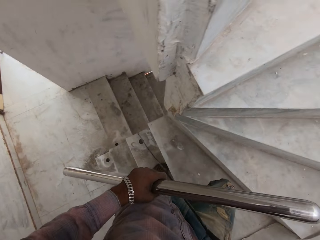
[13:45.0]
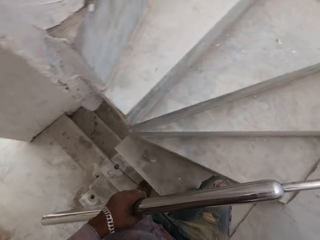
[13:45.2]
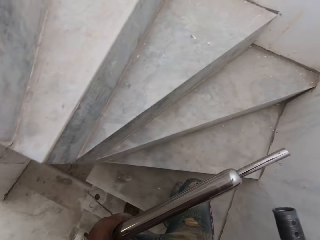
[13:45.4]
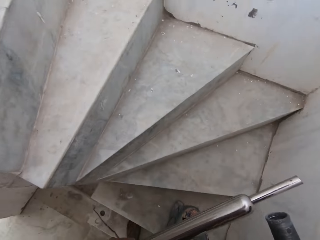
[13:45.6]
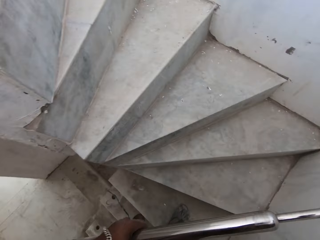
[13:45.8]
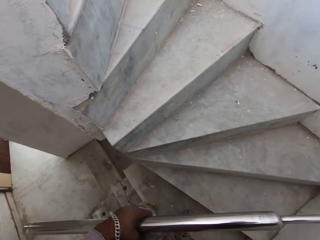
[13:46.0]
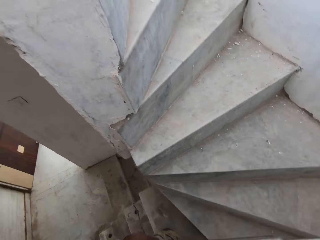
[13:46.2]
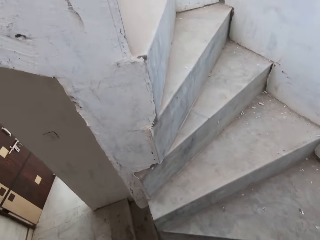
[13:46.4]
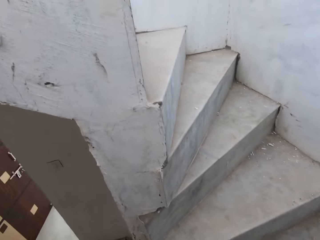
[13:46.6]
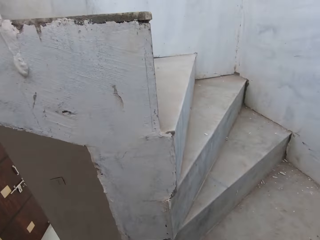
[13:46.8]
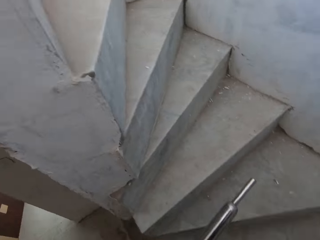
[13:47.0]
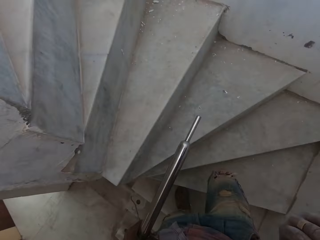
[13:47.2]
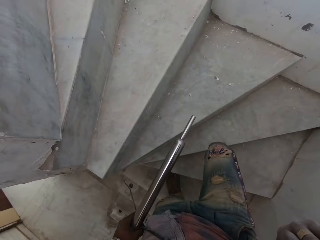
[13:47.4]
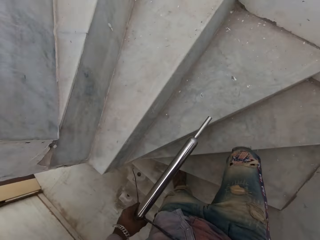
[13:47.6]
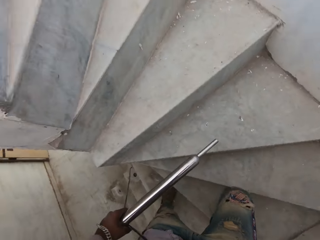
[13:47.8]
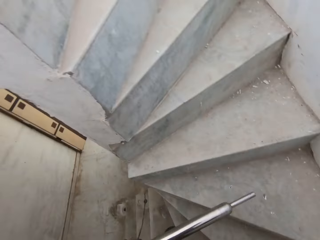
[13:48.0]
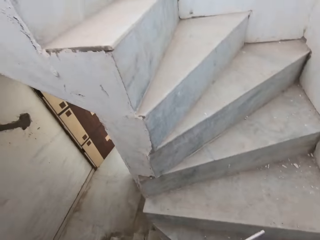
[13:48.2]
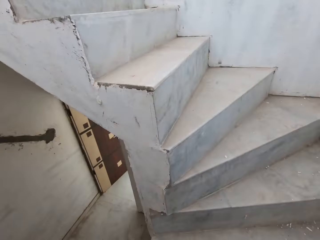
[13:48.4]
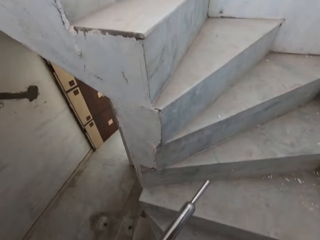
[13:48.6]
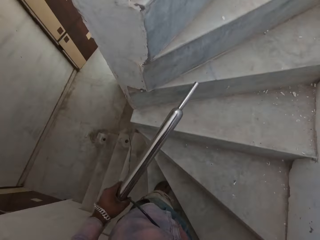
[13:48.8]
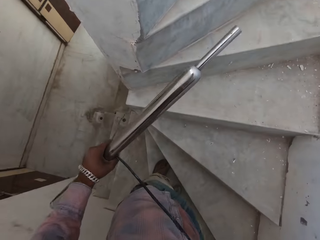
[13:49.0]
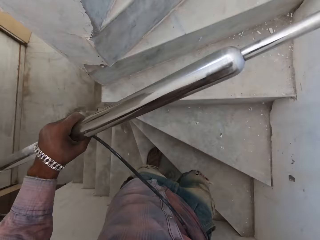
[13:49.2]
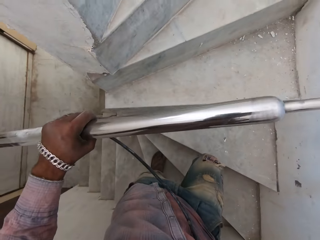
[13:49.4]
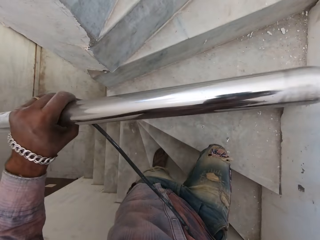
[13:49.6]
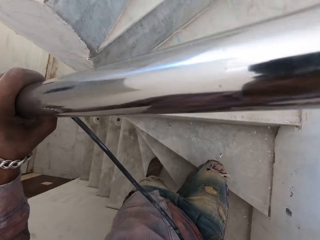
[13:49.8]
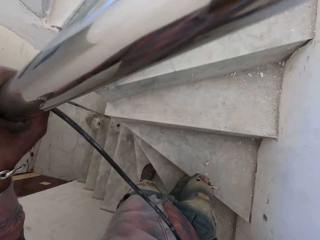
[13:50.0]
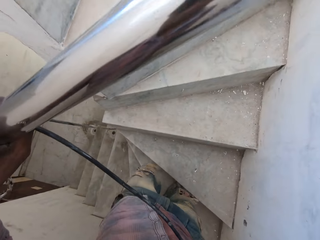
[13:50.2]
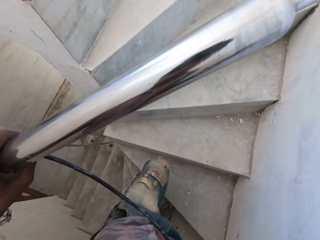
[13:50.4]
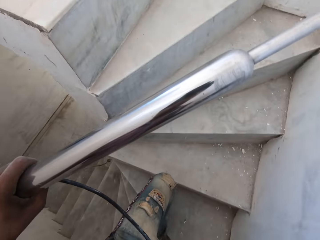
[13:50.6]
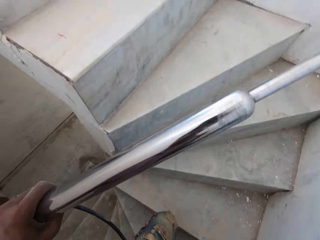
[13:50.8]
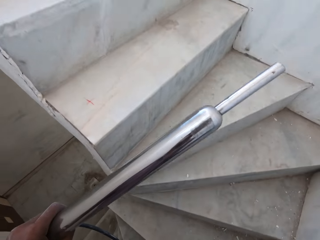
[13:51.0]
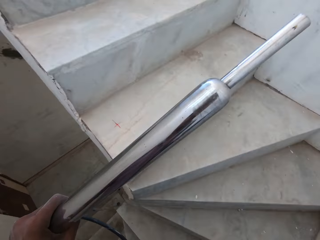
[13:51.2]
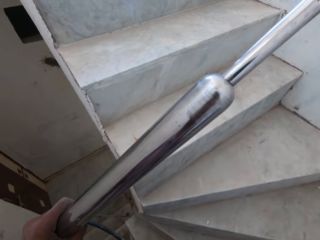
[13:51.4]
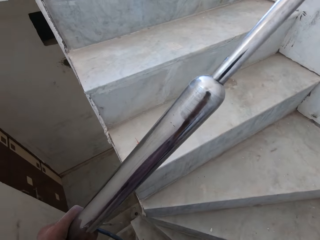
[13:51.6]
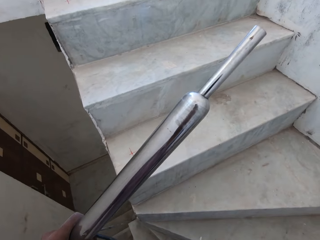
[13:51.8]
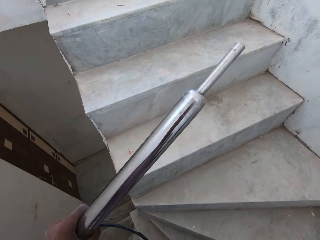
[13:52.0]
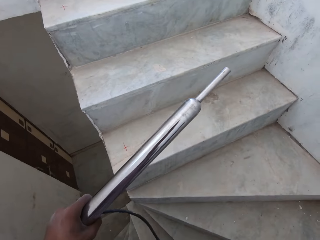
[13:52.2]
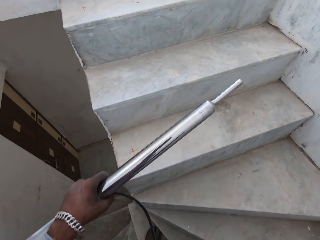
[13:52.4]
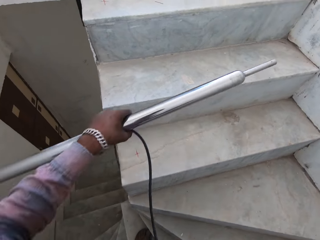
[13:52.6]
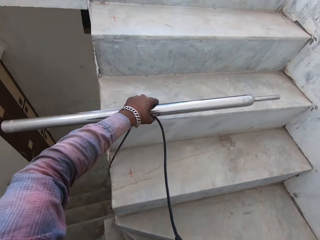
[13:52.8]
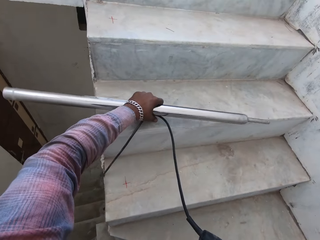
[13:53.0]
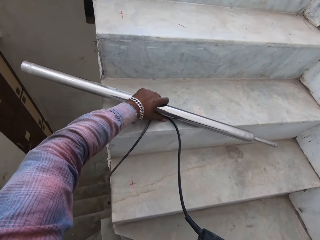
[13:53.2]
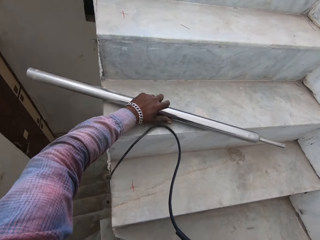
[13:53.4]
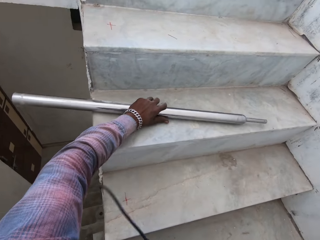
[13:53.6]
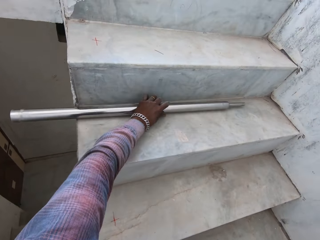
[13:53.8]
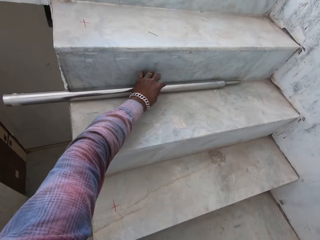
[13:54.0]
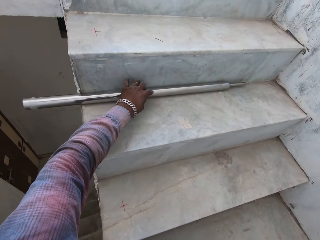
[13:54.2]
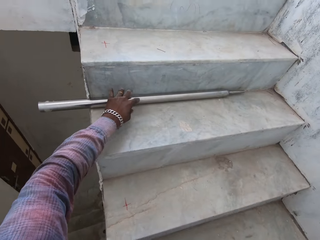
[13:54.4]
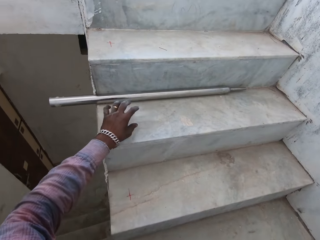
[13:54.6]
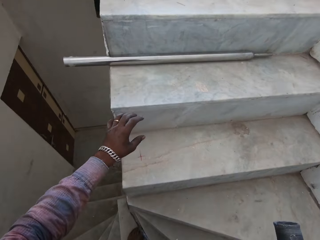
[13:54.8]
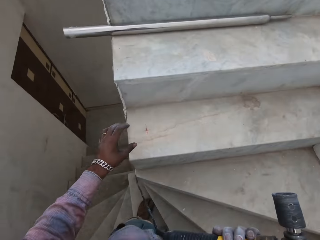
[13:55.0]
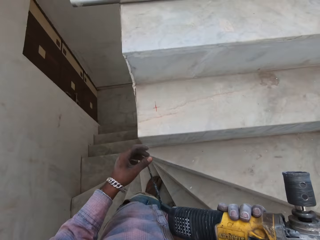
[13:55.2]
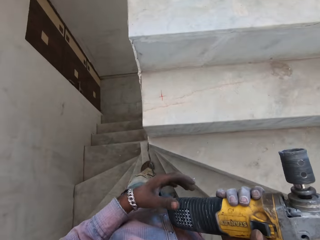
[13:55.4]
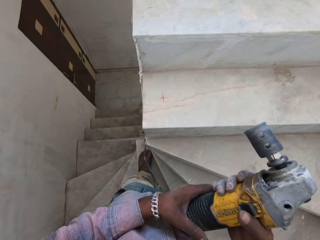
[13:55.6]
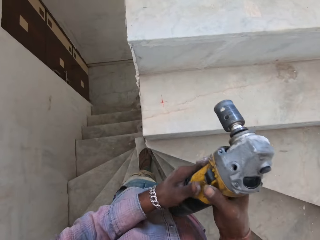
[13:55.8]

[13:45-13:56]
The camera wearer places the metal baluster on the floor on the stairs.

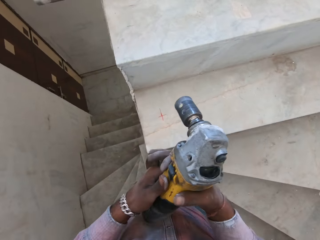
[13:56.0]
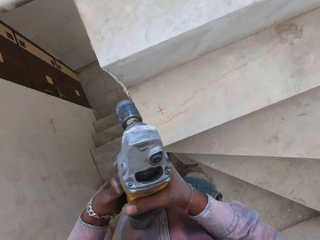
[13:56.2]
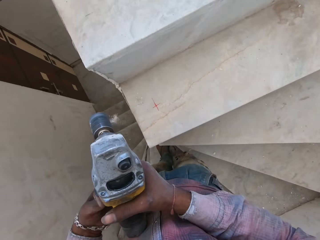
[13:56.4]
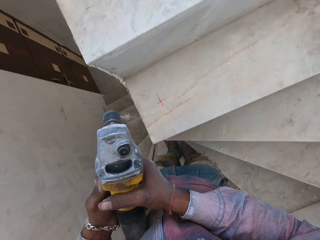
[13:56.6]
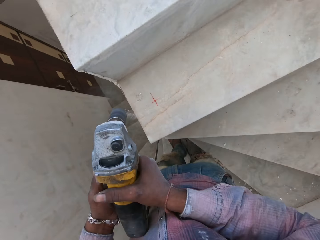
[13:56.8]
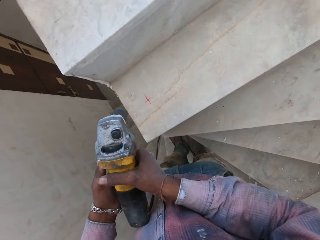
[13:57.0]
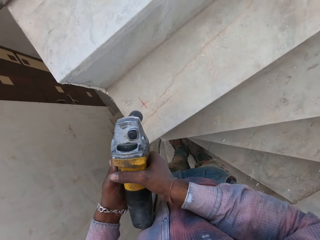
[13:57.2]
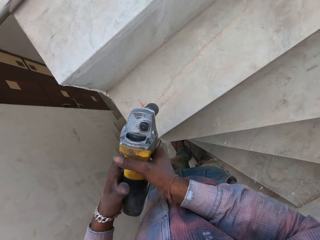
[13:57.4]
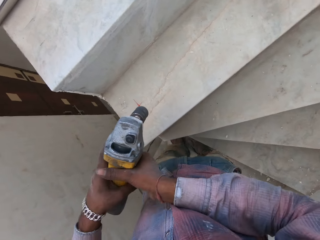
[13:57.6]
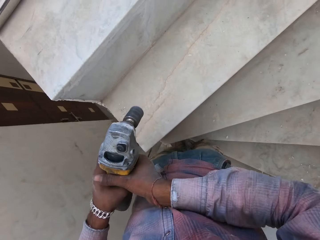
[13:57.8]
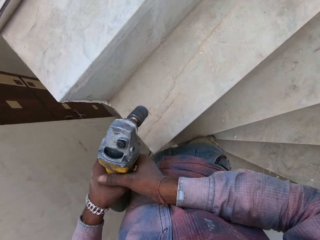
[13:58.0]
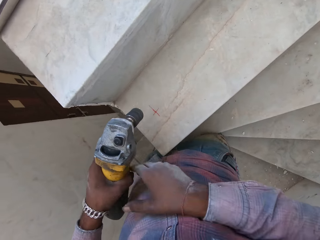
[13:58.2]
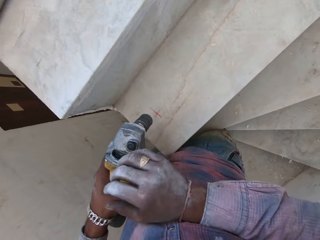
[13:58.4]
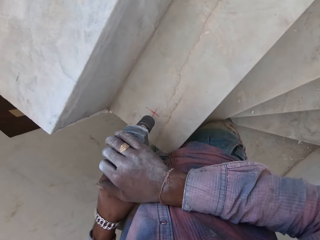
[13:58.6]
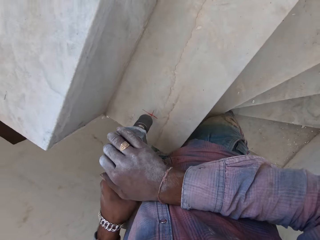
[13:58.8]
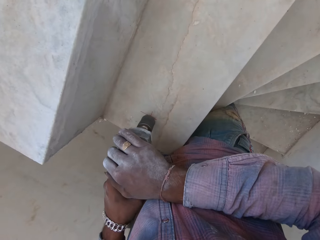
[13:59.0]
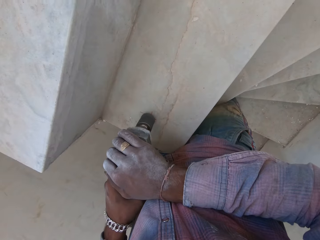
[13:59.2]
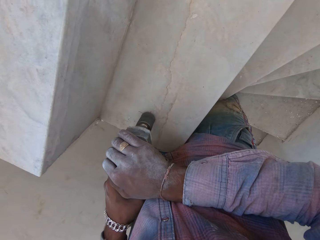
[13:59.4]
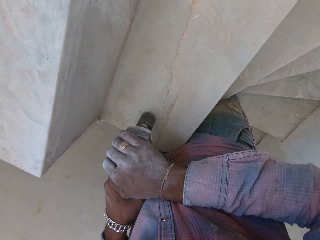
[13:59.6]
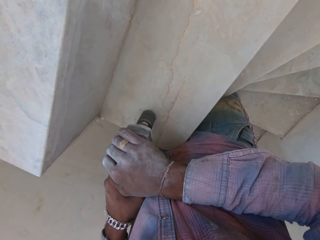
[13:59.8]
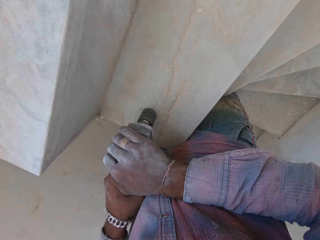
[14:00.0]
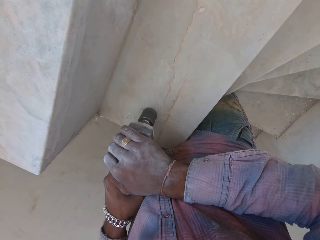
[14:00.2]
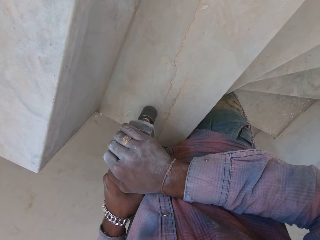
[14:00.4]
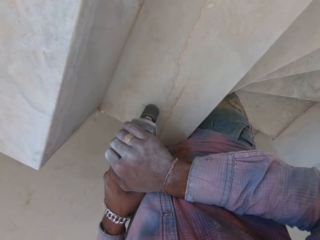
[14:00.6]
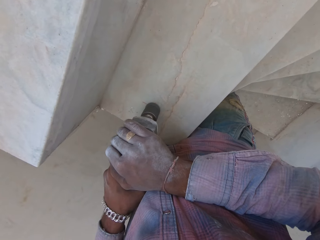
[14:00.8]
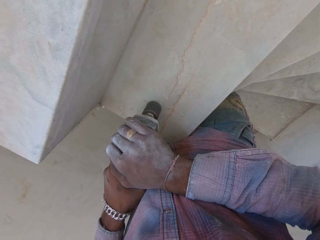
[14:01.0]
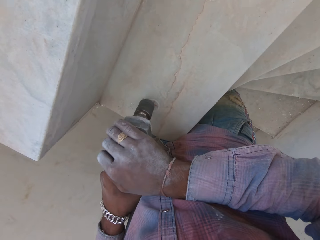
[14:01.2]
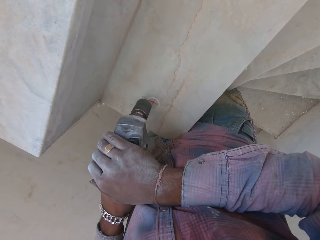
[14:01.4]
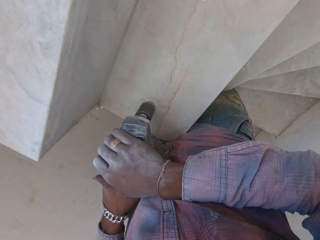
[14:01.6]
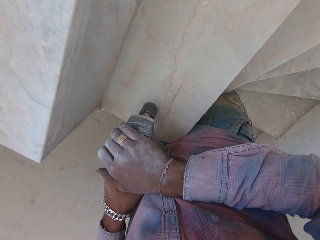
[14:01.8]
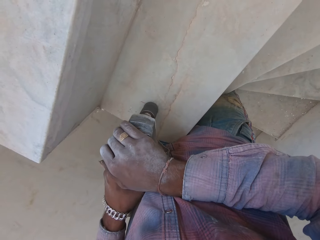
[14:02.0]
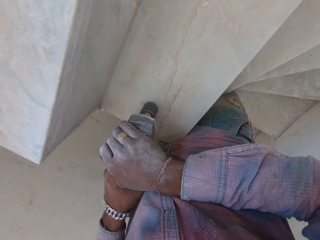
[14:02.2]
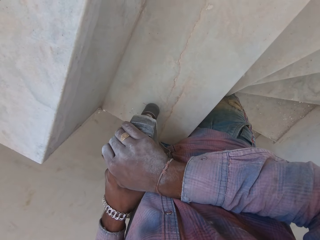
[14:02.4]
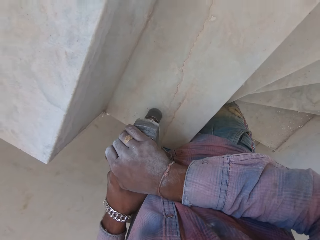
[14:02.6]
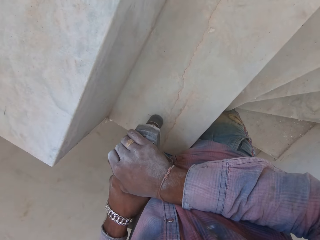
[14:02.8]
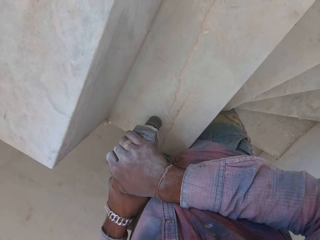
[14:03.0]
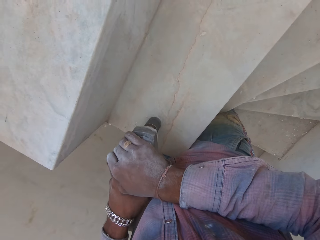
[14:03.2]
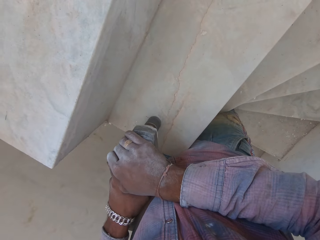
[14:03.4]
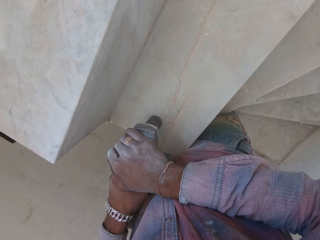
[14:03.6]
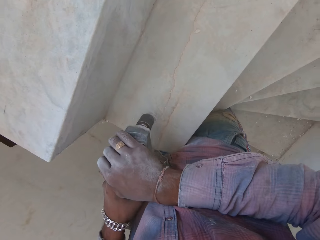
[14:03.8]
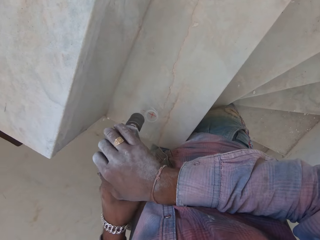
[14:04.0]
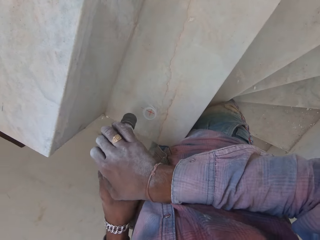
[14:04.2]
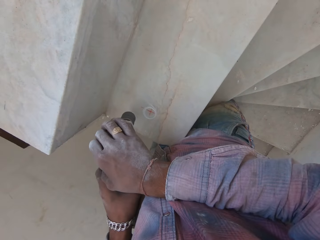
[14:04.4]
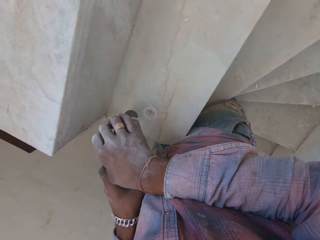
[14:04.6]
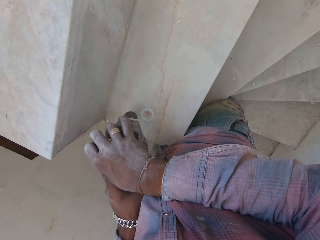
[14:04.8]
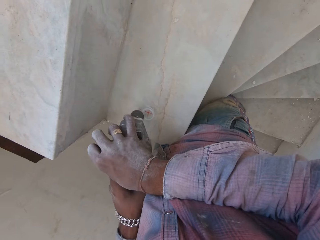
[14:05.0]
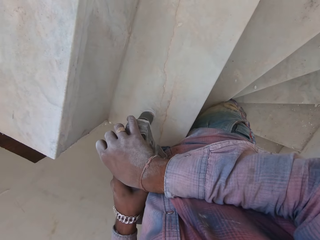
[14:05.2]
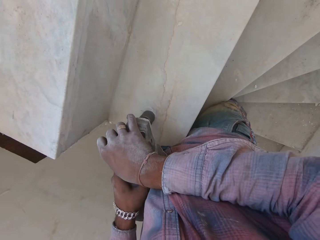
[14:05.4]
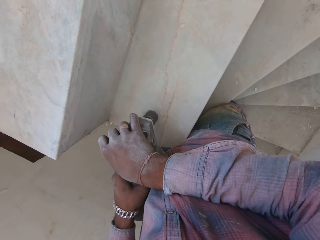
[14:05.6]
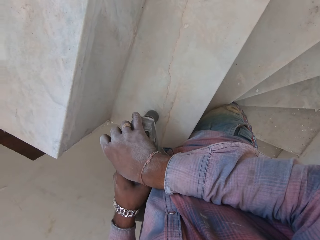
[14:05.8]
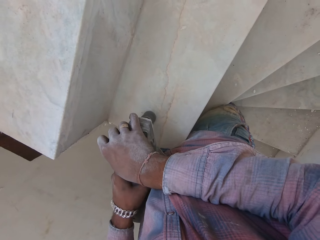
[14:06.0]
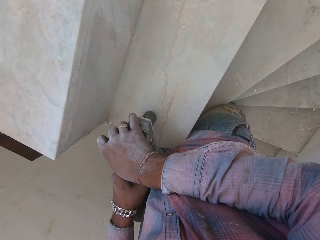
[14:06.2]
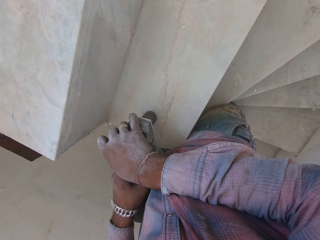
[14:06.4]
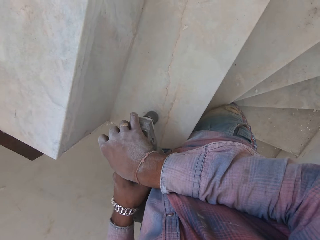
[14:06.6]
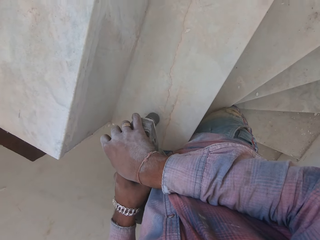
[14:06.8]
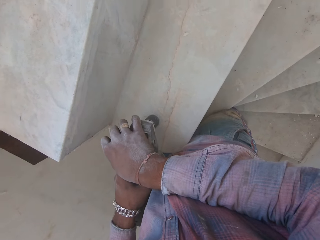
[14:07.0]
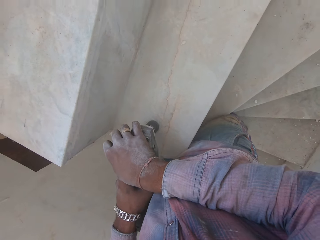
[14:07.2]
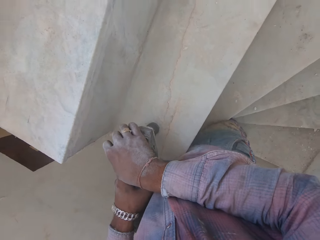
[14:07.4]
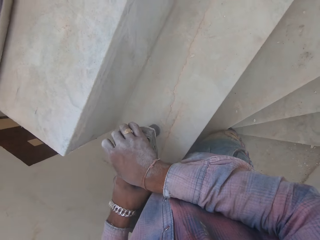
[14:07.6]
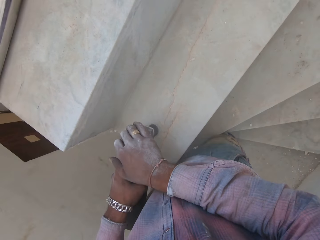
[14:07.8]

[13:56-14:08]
The camera wearer starts the drilling machine. They drill a hole on the concrete with a hammer drill.
